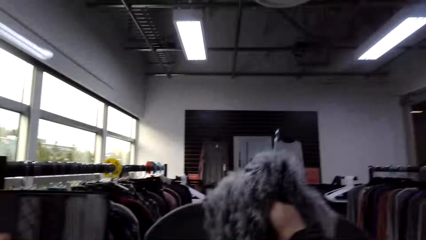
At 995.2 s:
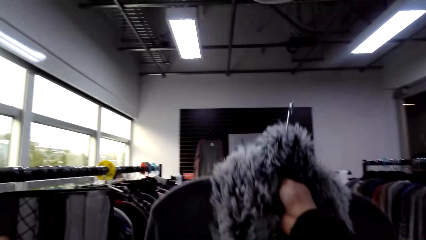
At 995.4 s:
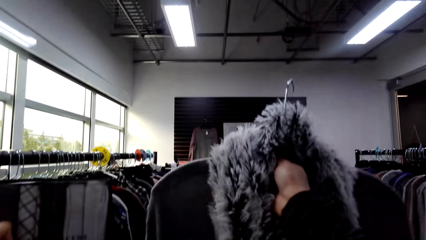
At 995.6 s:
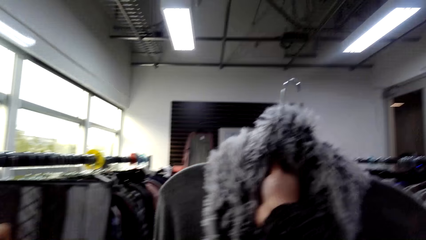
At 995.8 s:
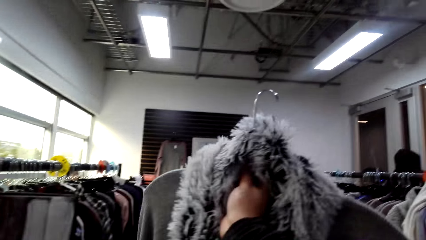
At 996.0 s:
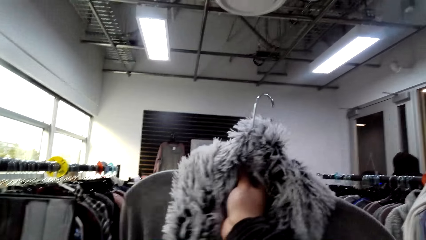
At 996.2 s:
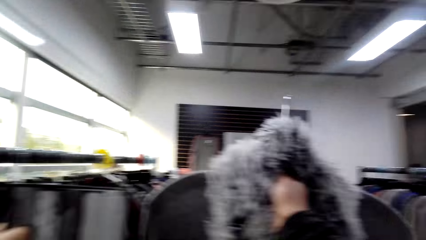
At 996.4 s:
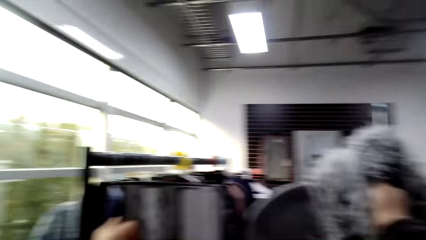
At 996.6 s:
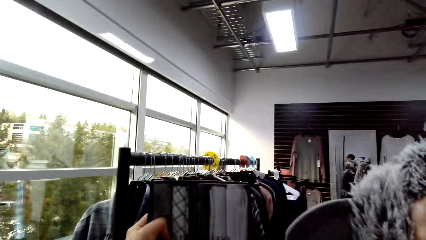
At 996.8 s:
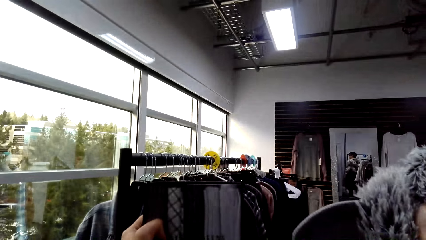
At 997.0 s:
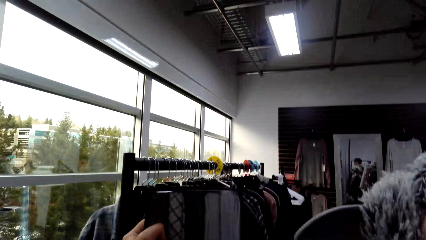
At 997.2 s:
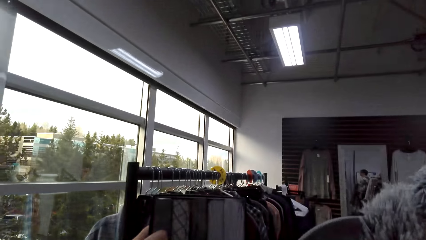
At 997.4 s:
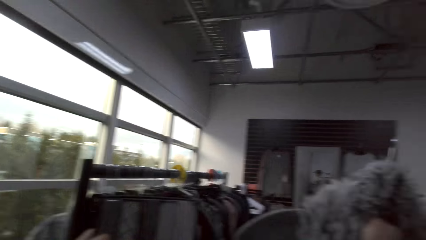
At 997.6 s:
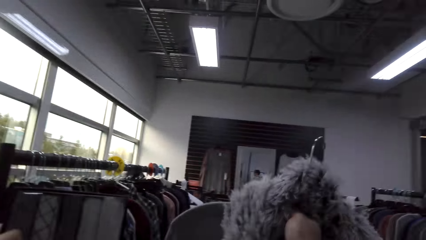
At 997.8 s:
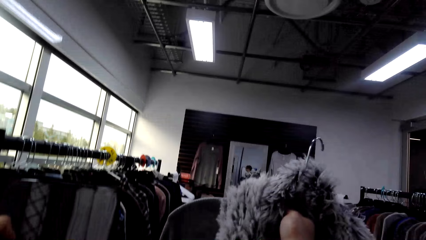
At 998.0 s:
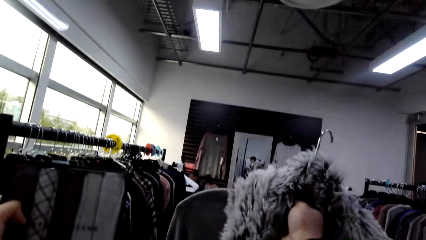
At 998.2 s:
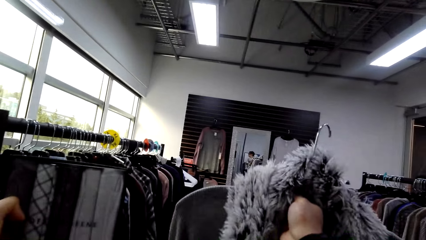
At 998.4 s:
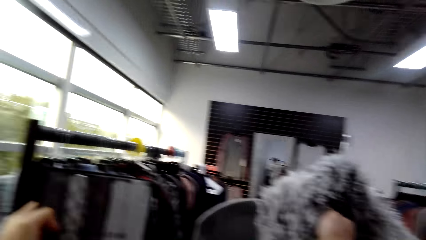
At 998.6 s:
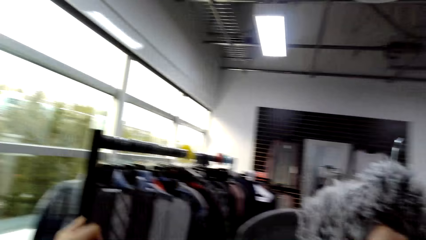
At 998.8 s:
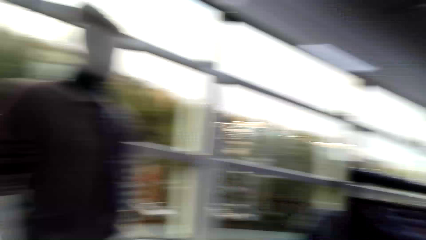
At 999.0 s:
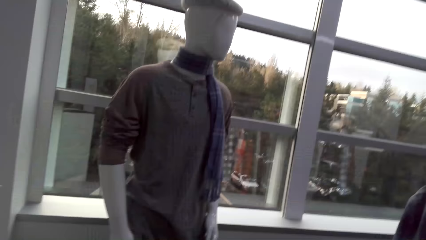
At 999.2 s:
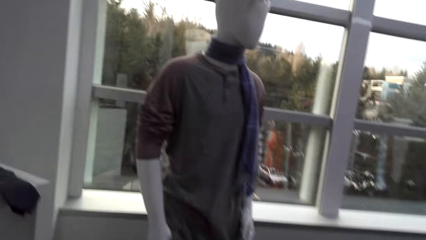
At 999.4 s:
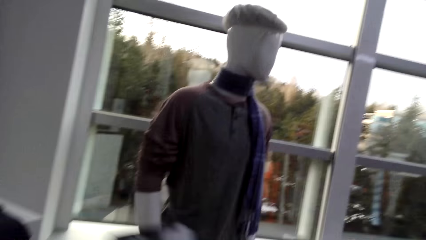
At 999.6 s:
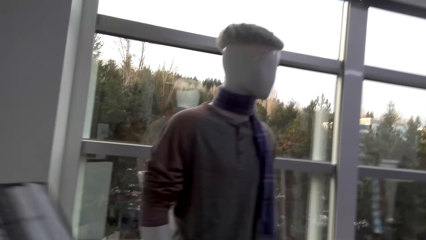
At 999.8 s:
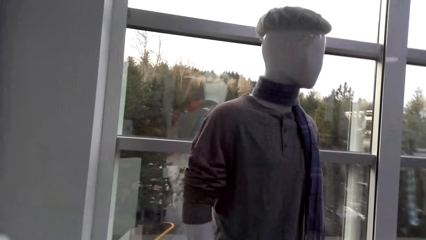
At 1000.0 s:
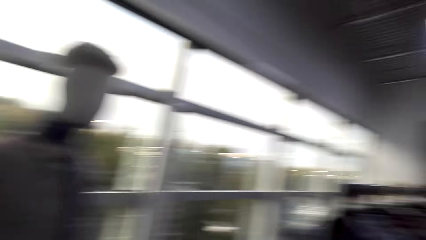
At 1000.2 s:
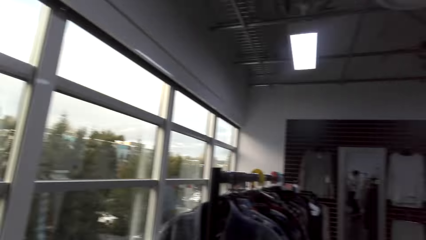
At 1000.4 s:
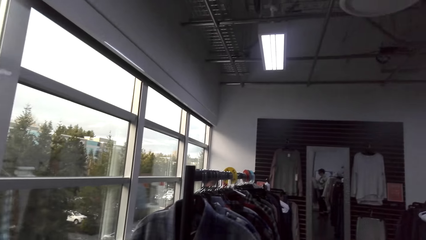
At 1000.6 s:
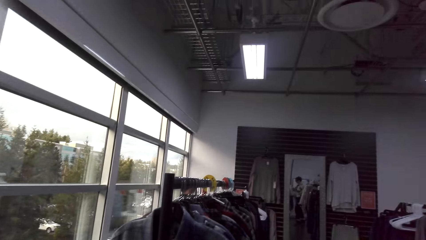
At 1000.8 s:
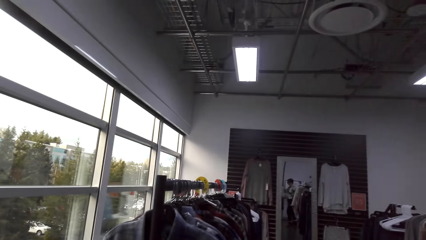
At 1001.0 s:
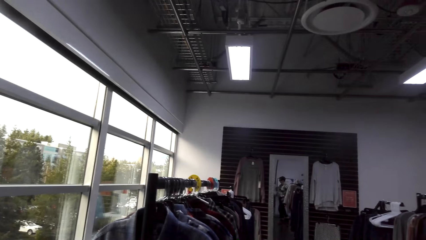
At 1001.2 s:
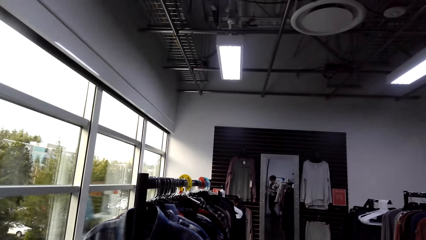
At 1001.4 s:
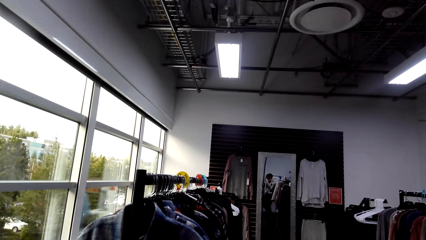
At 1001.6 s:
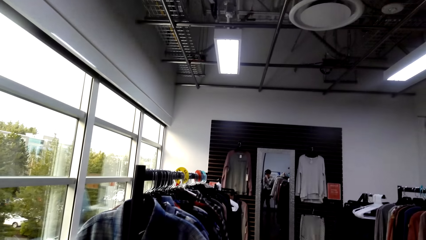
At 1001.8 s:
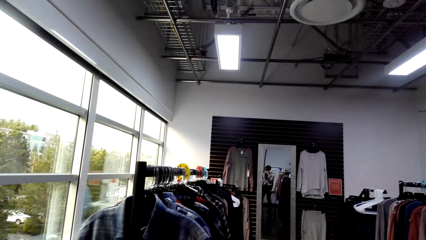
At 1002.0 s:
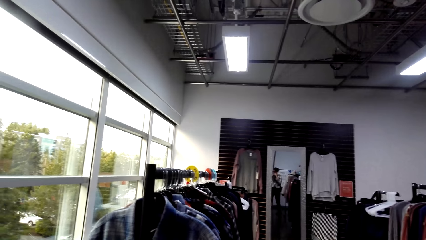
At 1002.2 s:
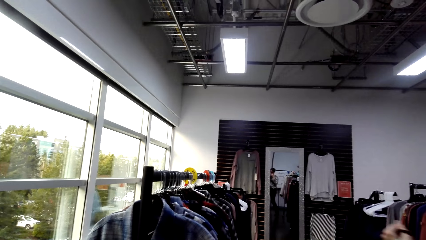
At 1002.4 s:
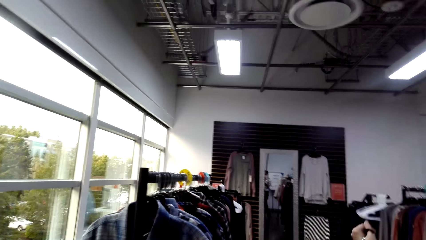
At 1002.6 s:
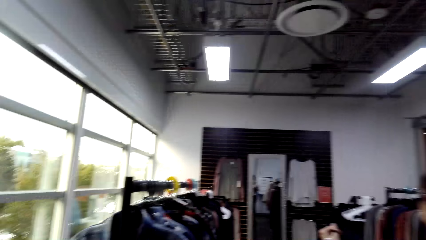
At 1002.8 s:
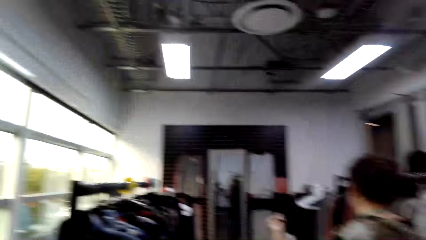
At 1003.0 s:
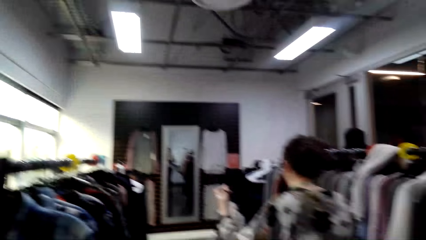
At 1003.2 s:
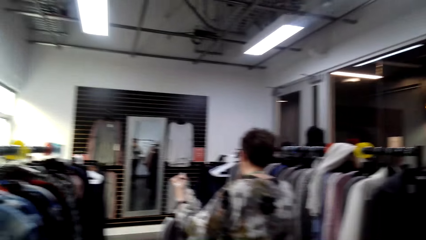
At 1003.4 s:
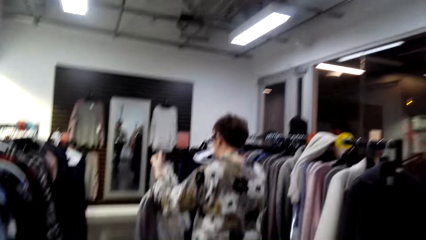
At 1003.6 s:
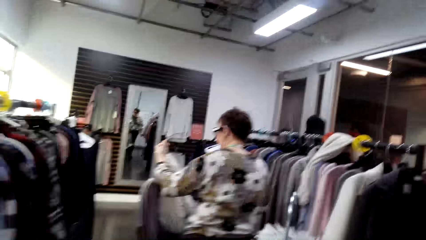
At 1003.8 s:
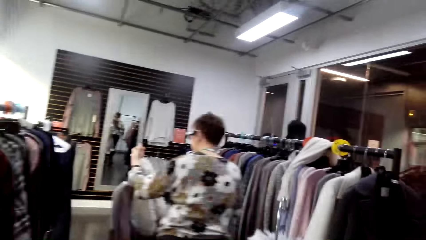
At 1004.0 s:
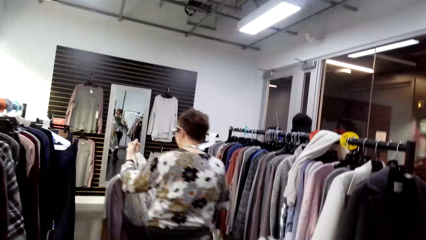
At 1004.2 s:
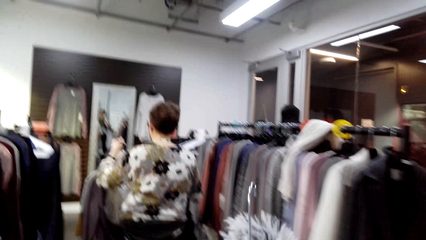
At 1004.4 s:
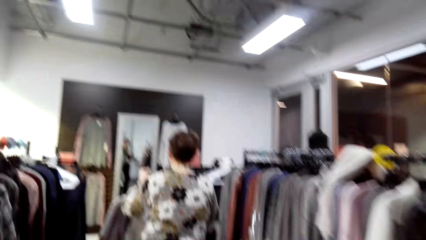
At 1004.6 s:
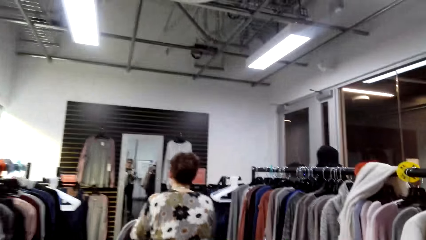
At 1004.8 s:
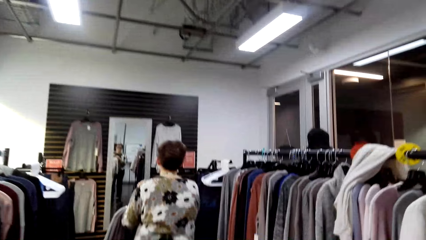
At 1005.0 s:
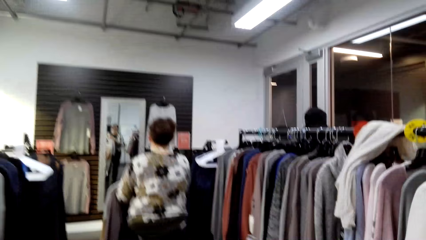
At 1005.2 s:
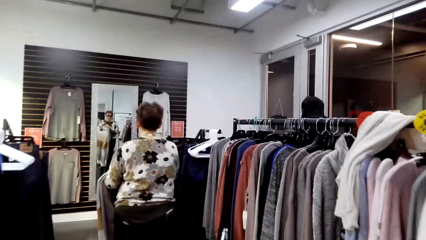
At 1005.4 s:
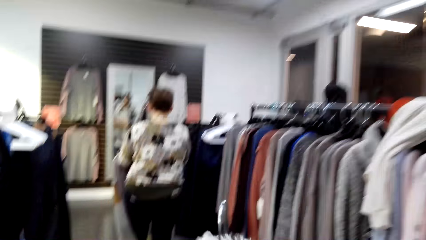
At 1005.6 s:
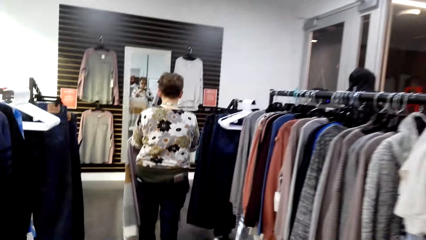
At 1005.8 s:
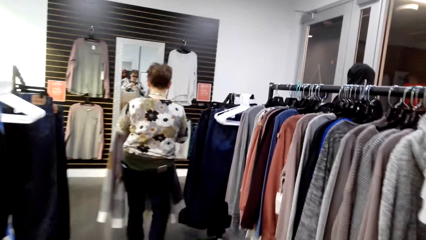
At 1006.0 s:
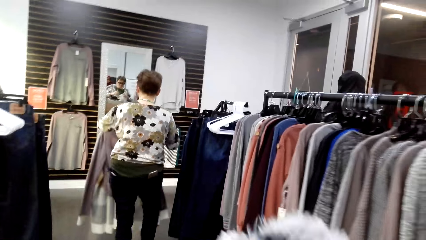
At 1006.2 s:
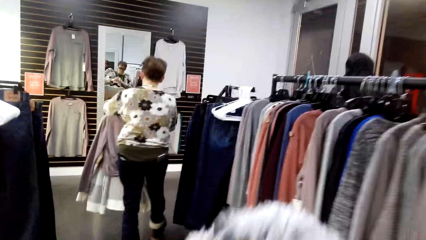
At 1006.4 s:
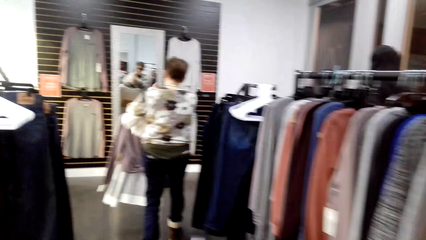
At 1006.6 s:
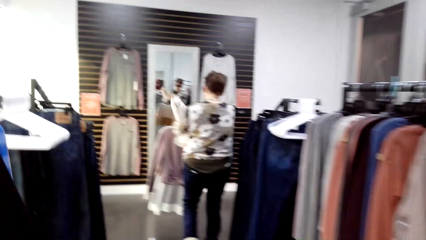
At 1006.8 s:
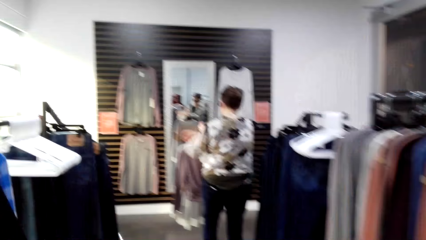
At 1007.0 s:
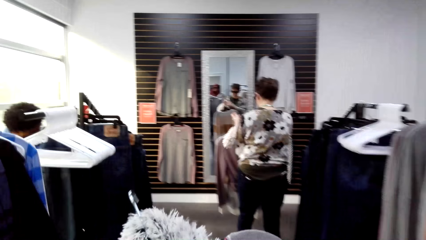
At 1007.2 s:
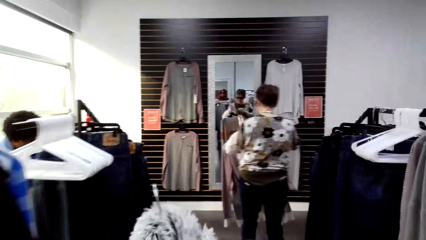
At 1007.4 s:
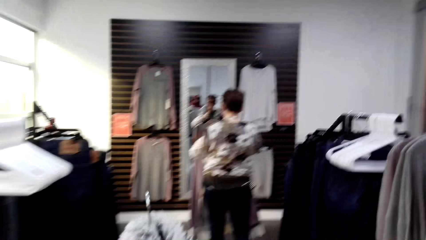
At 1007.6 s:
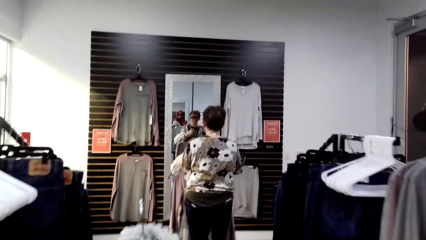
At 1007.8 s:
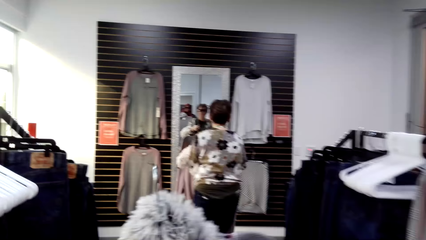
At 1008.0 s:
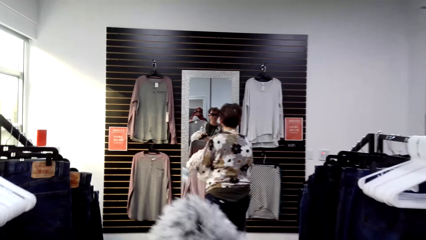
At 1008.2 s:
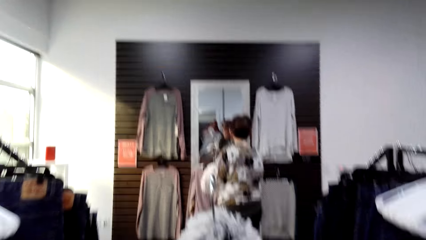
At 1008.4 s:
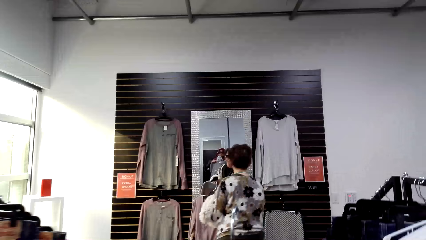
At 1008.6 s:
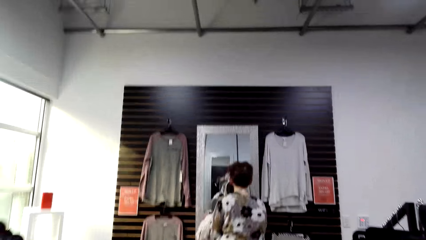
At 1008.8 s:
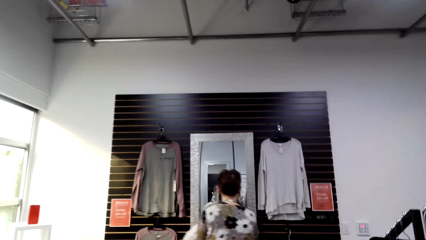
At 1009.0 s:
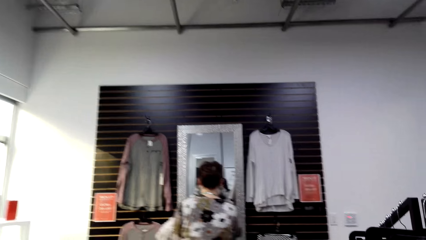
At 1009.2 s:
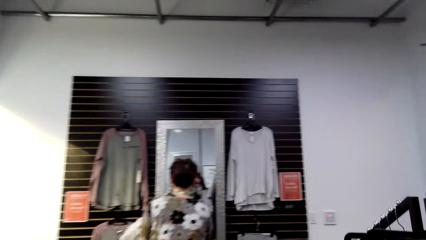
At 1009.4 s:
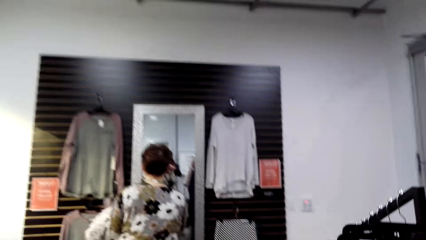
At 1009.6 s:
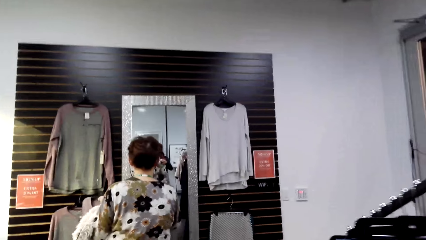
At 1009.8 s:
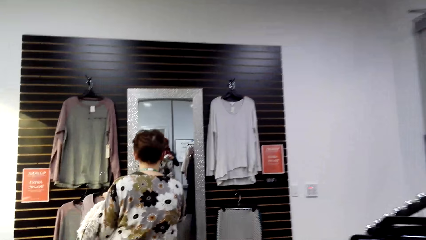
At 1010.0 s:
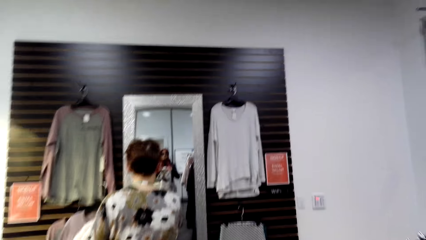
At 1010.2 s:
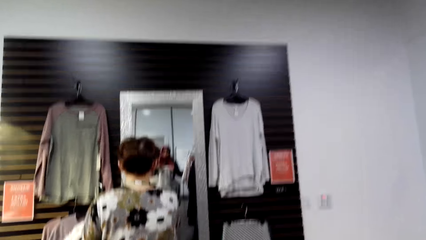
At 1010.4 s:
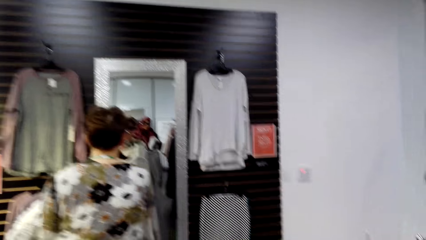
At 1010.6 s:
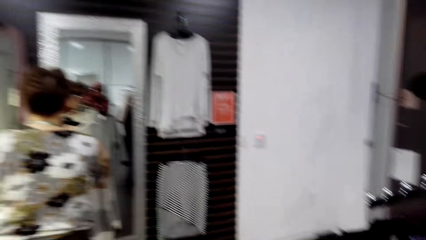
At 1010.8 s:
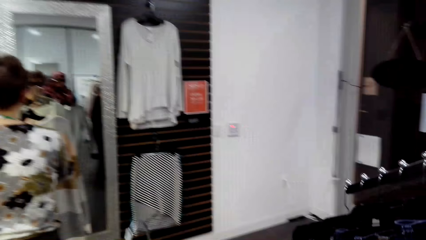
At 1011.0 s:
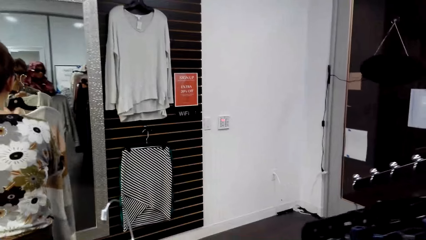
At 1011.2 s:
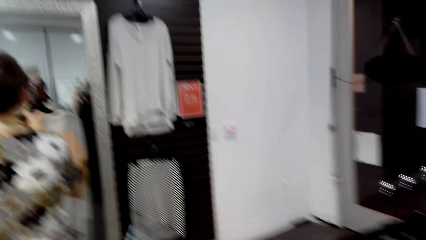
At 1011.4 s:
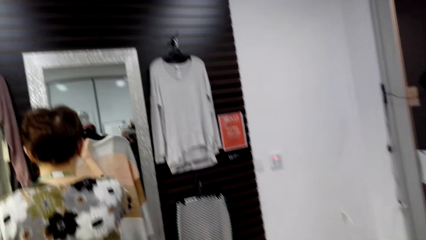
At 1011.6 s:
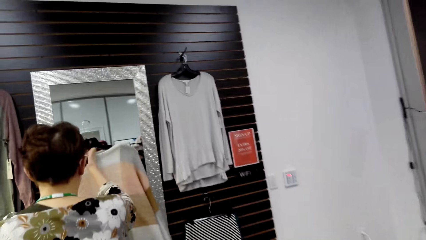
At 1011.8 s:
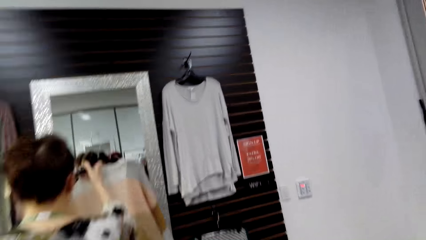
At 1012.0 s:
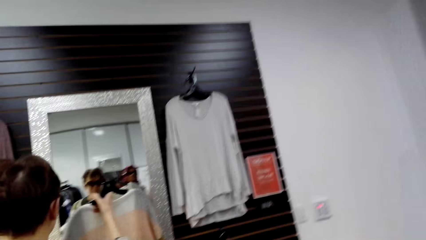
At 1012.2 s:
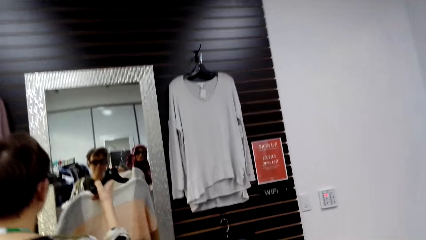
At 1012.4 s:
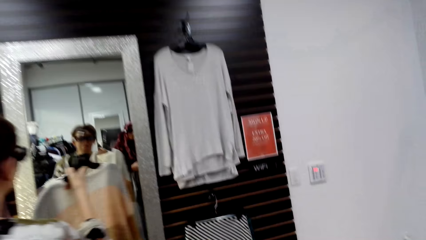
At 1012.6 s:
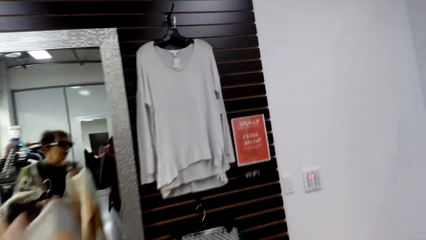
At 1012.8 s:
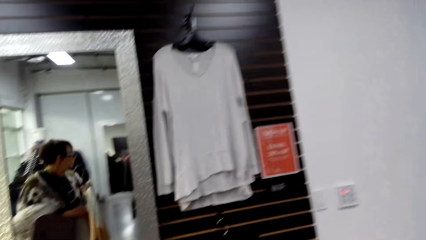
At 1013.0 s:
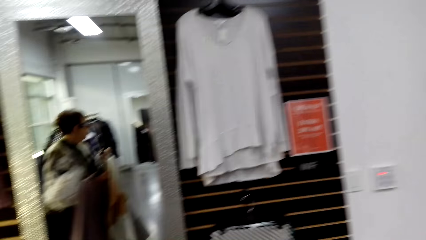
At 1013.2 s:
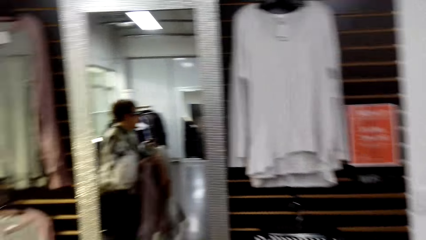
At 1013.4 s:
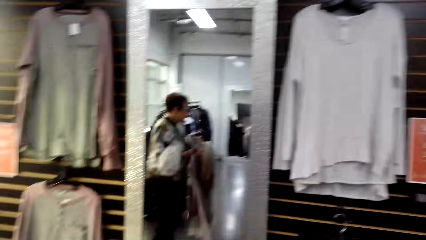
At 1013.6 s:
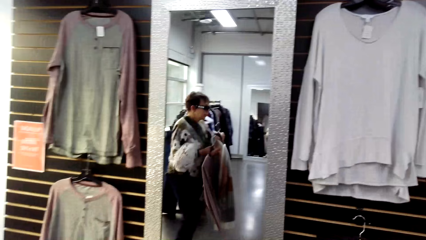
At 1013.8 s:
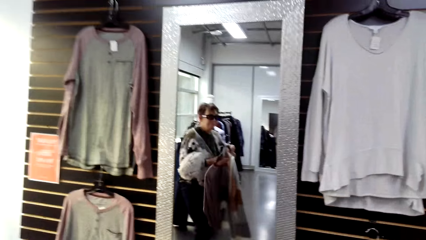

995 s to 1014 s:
The camera wearer turns the apparel. They move around. The lady moves around. The camera wearer moves around. The lady looks at the mirror.
